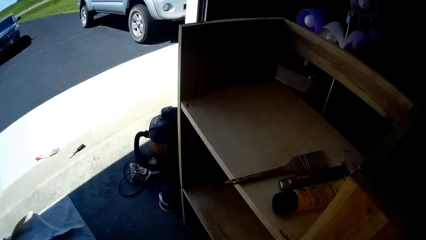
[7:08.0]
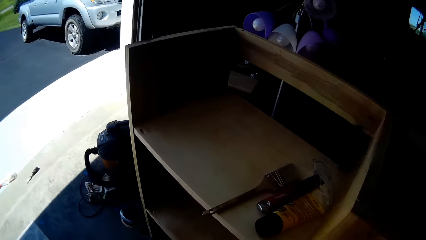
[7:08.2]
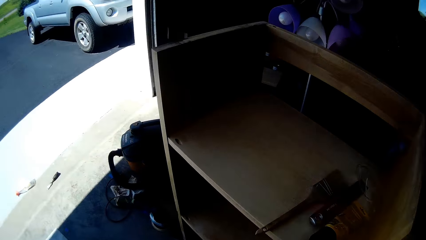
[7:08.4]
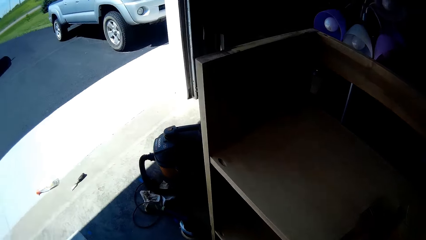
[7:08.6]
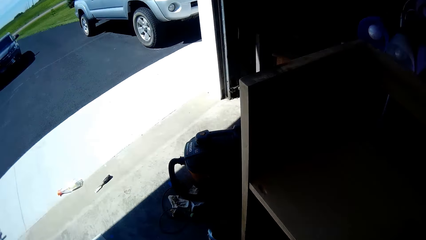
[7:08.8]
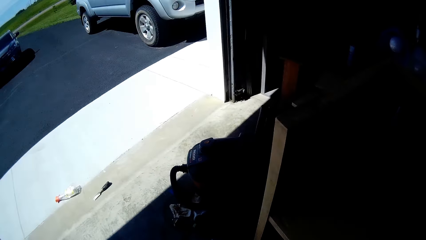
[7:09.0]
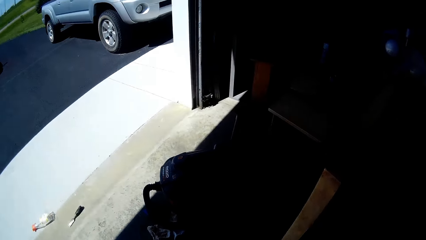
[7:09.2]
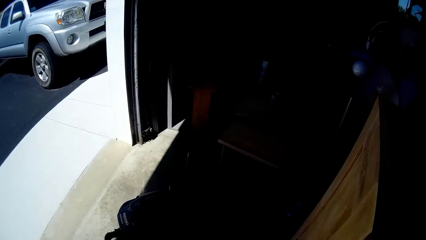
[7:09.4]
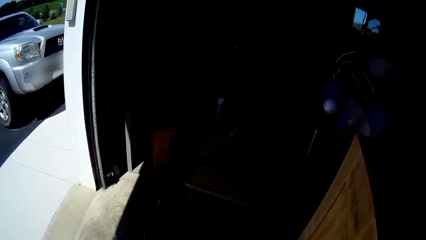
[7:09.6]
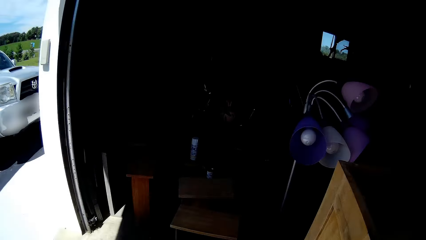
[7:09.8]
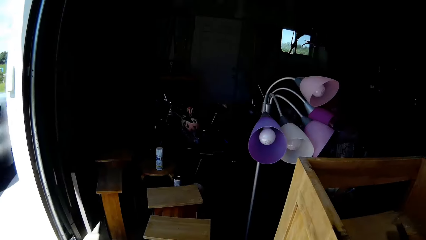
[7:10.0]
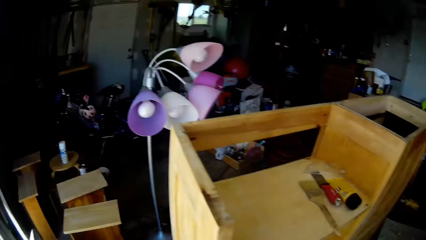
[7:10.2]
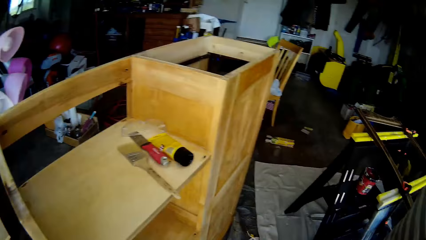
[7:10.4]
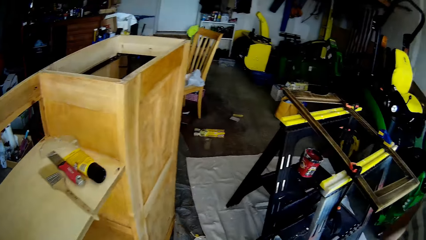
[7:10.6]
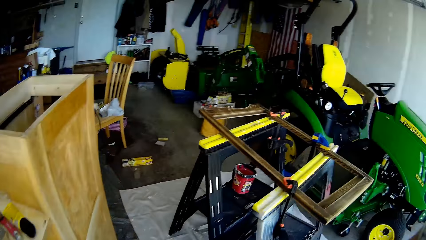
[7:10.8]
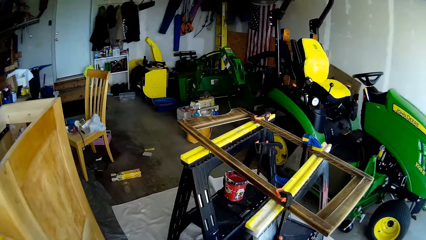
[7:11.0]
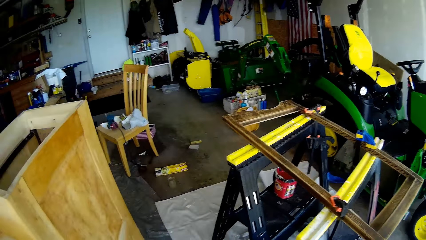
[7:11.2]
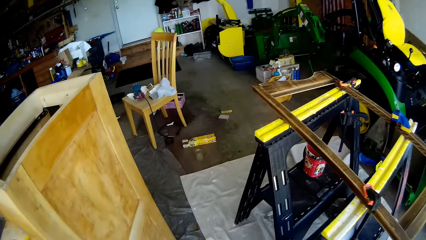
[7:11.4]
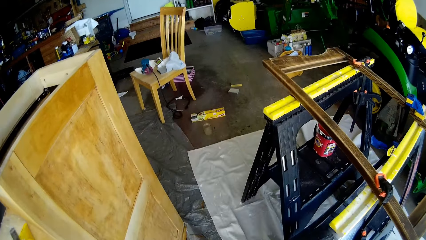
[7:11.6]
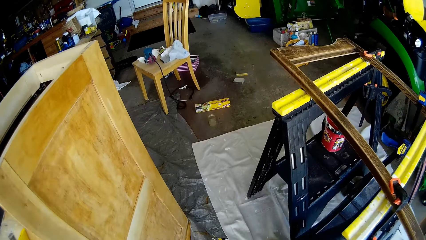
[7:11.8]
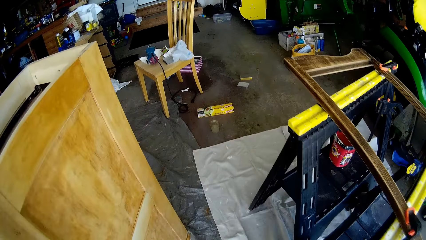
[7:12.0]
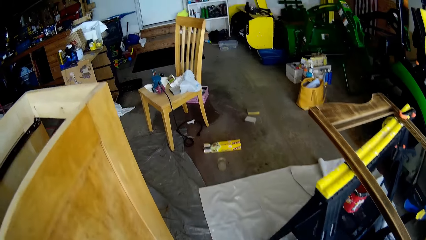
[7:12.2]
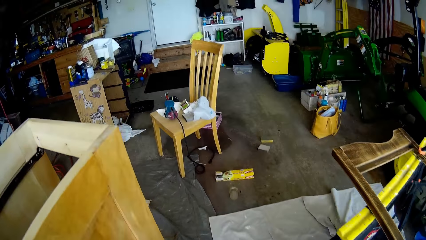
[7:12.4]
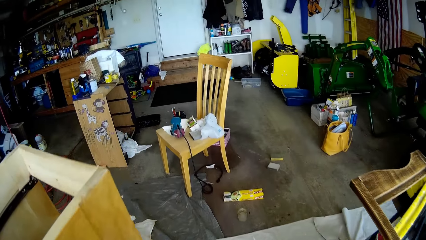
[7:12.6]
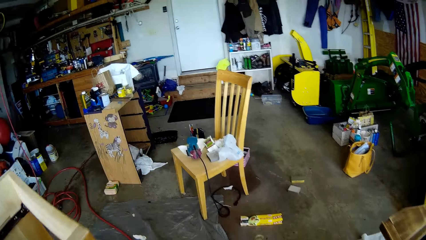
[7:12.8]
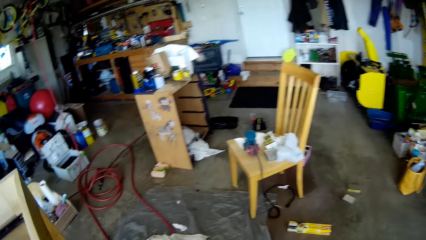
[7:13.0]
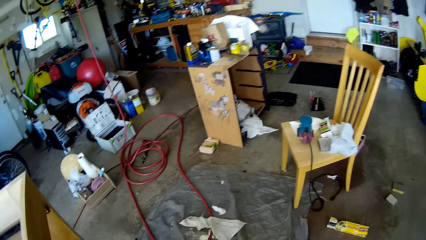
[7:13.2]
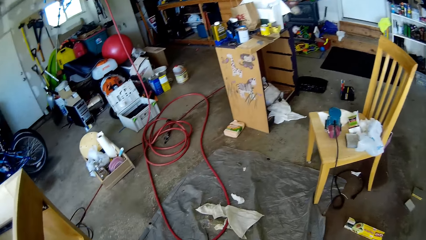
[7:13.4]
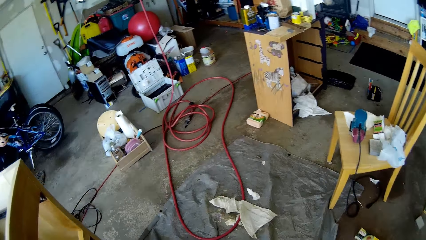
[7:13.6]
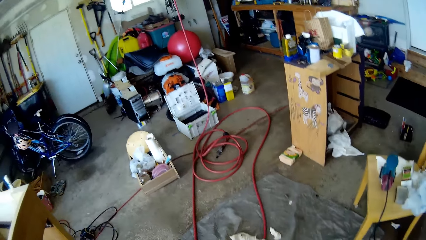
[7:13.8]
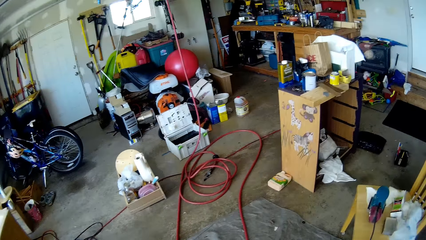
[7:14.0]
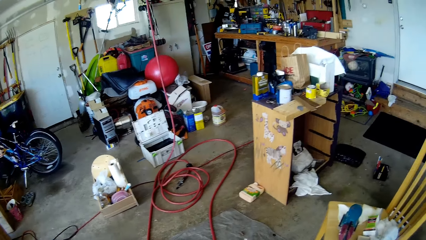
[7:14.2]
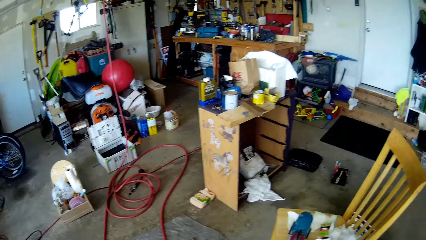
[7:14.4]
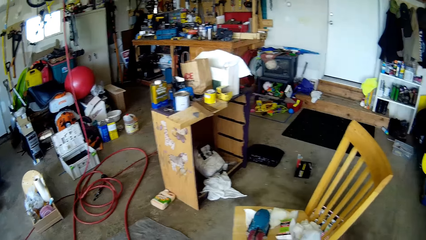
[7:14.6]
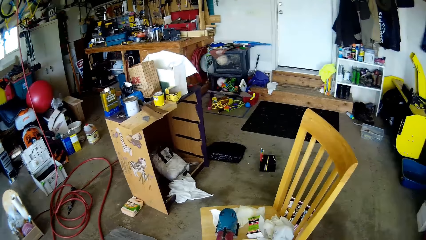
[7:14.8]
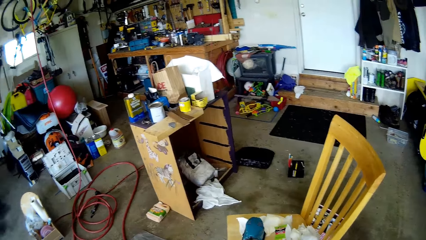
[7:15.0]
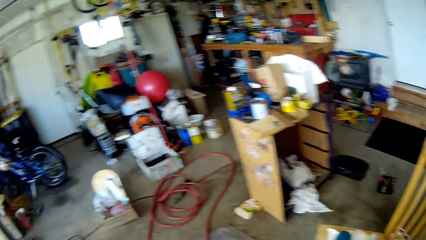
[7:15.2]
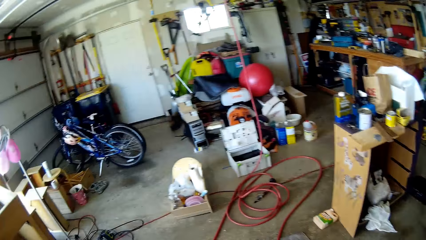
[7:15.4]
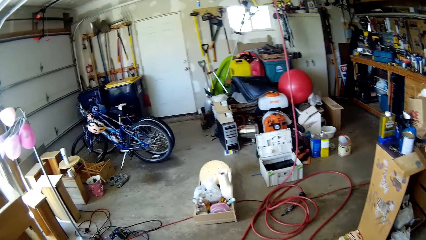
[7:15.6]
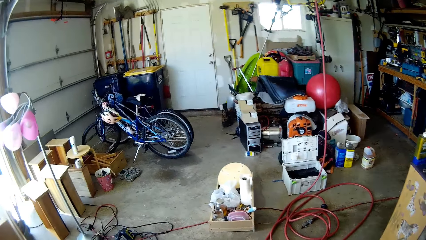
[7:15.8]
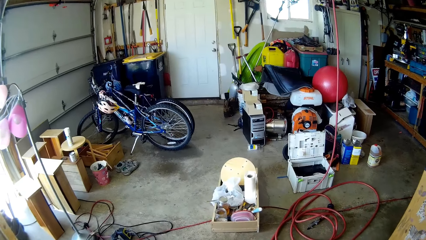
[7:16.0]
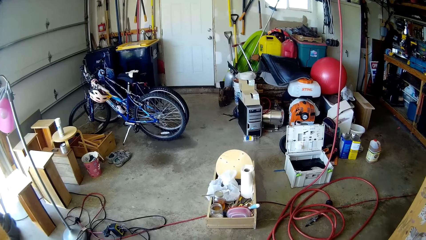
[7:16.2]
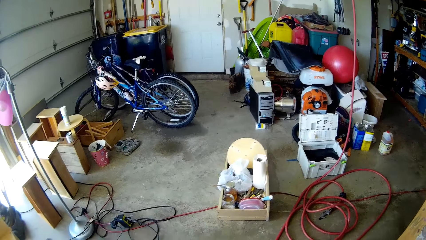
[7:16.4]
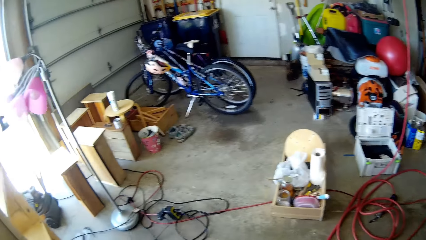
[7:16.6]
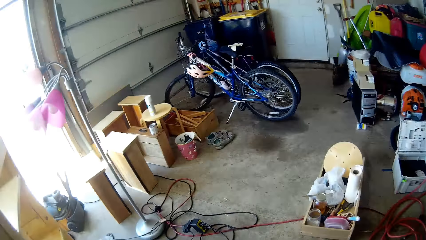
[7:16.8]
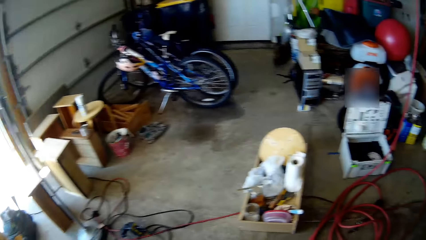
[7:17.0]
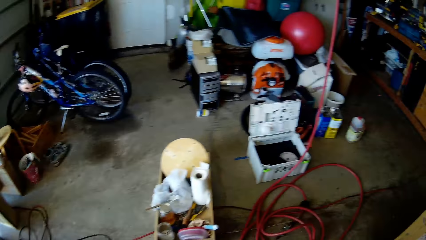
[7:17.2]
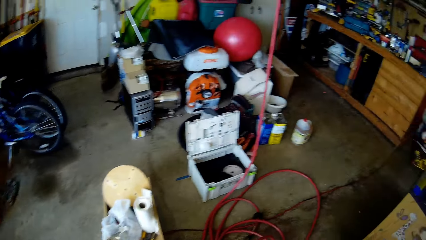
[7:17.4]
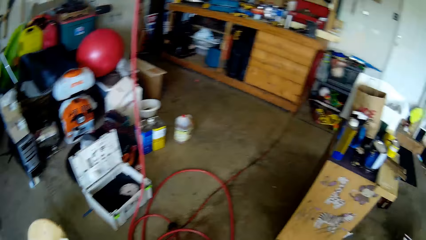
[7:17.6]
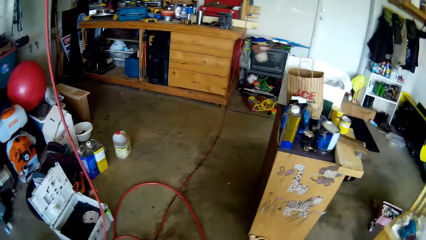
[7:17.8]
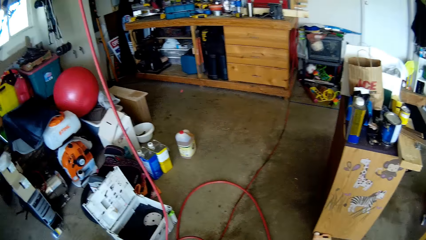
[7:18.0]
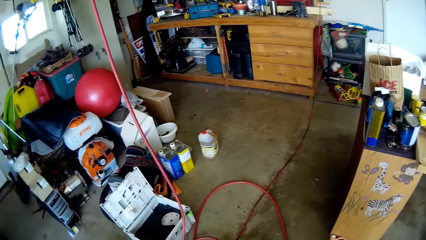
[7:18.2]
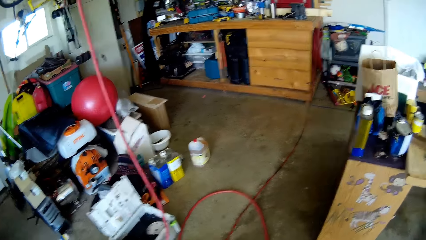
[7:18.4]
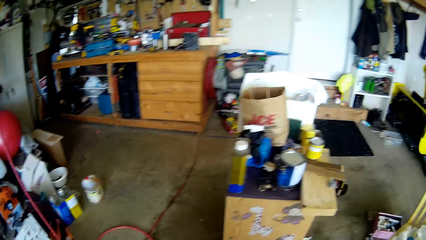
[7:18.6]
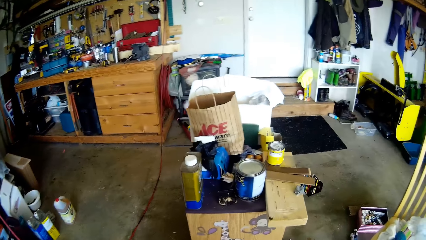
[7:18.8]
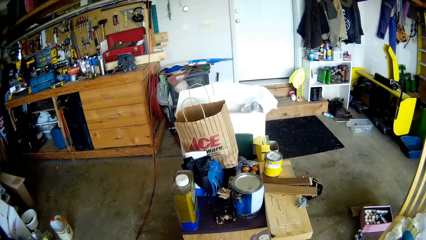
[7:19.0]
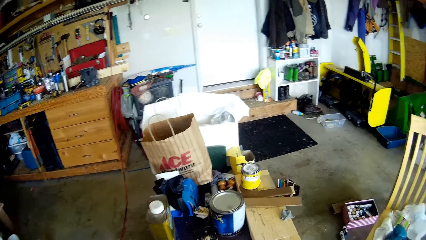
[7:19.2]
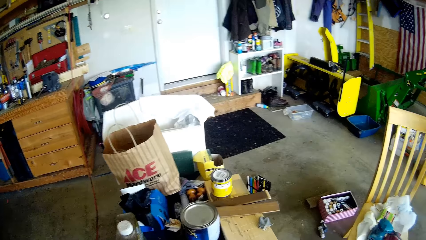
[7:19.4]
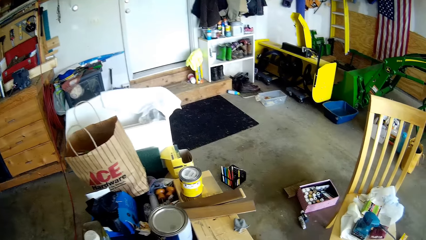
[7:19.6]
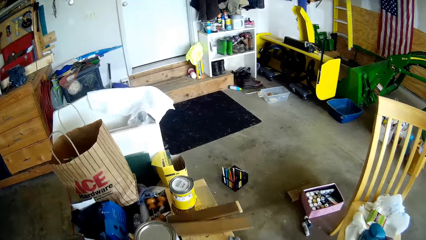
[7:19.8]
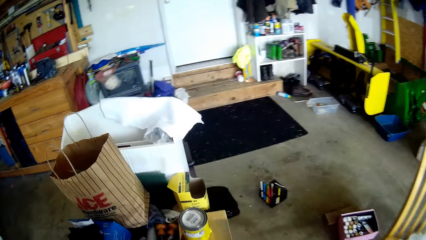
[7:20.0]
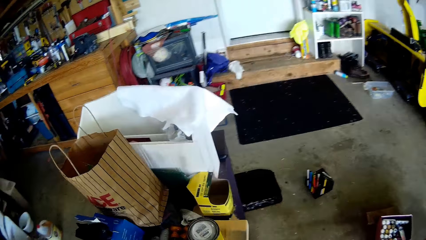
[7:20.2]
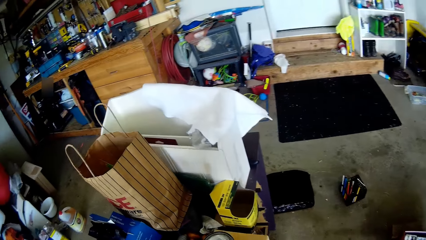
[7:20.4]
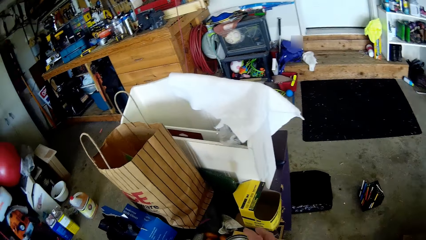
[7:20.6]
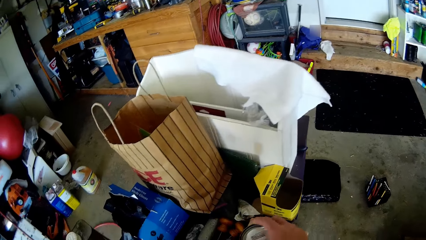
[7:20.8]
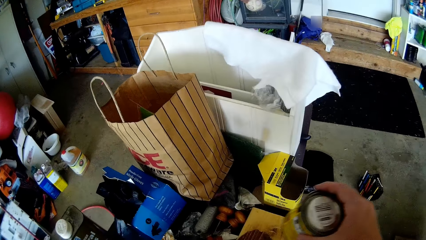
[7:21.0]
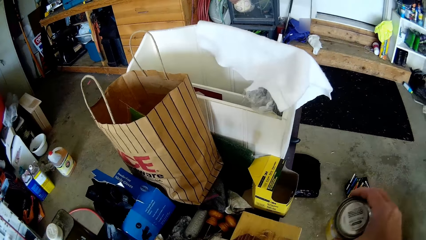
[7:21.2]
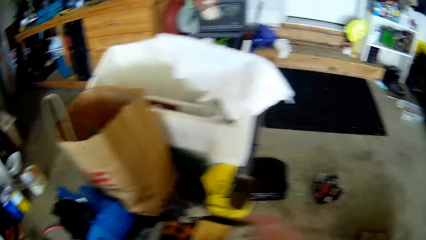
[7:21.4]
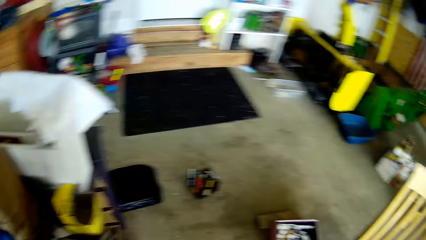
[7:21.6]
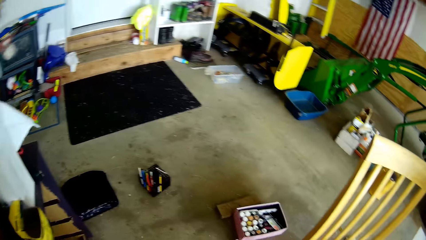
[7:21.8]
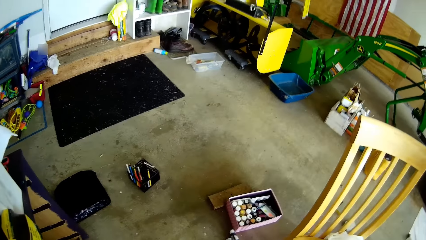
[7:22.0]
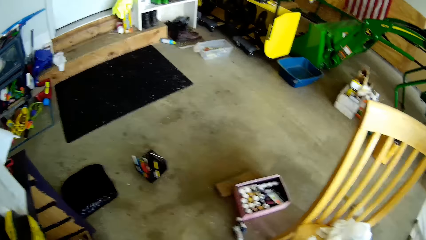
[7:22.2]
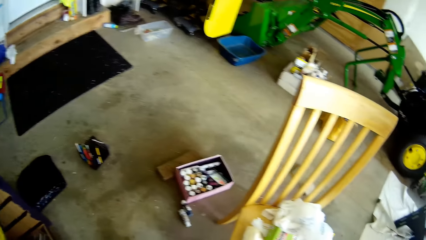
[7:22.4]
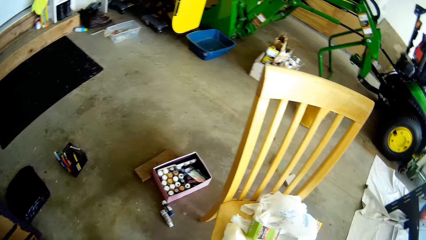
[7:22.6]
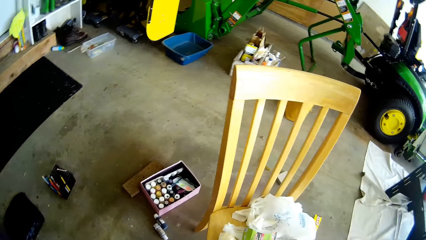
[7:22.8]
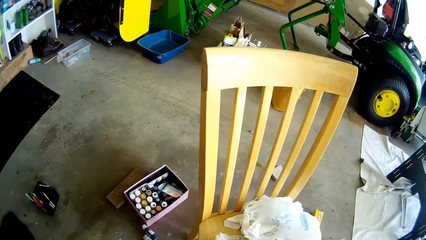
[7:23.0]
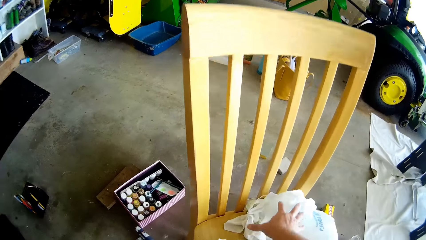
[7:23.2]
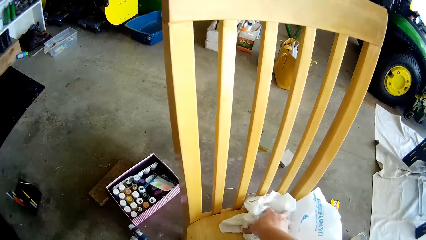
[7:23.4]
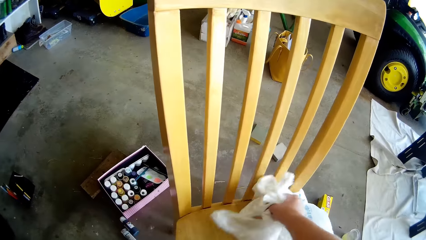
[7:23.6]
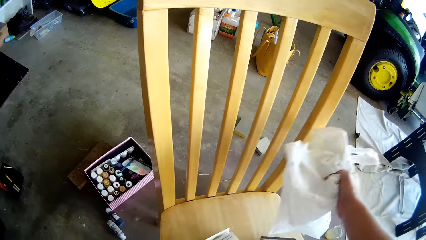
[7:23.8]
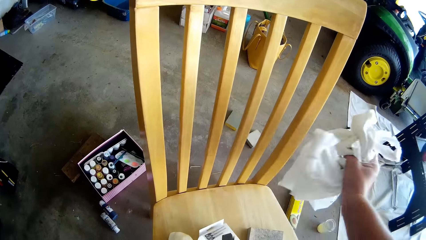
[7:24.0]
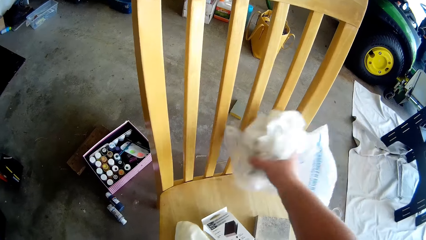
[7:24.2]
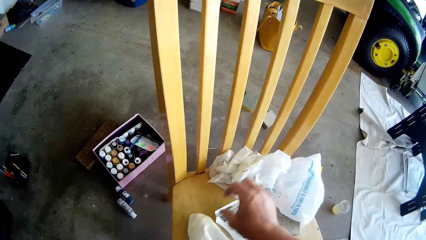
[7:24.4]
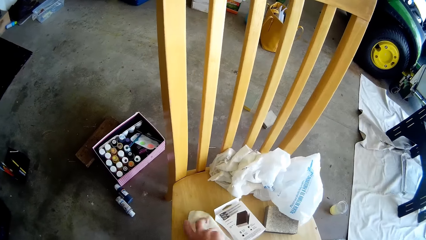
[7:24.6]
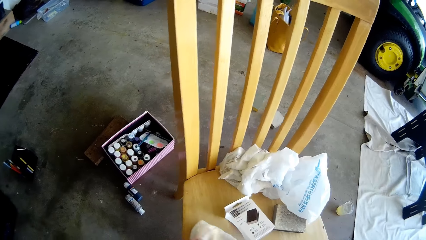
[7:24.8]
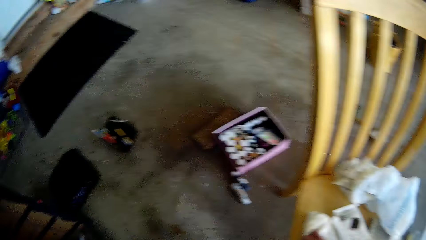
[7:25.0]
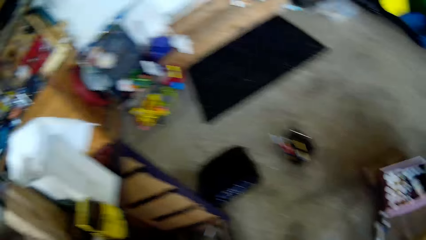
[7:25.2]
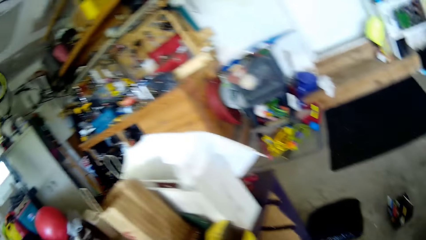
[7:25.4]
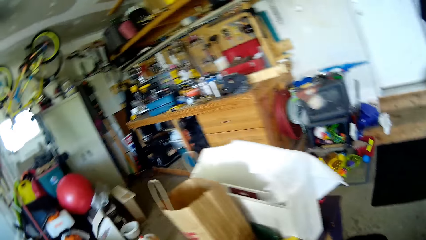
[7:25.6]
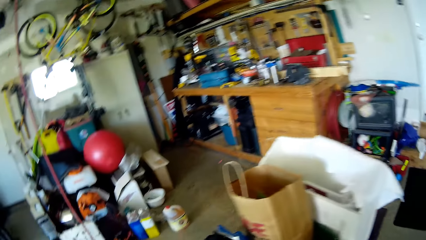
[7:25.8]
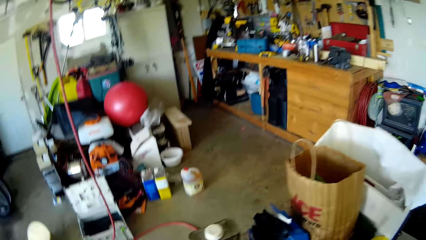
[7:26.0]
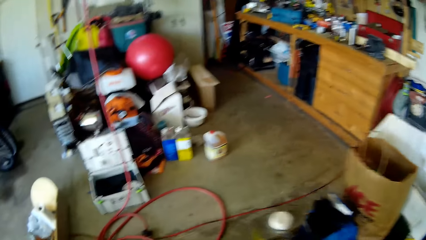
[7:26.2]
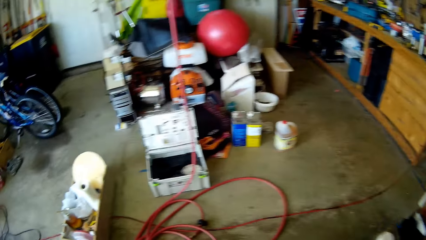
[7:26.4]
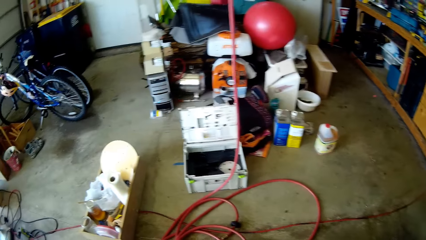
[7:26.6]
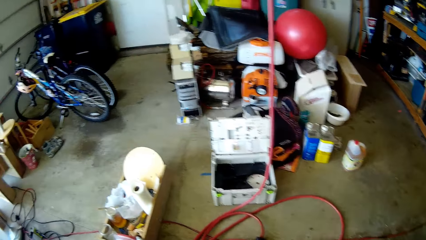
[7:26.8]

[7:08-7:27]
The camera wearer talks with a child. She walks around. She walks around again. She talks with the child. She walks around. She talks with the child. She picks nylon or papers from a chair with her right hand. She drops the nylon on the chair with her right hand. She looks around.
